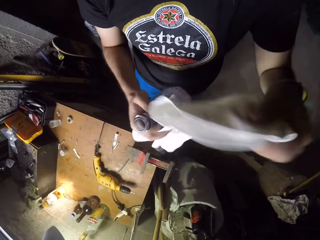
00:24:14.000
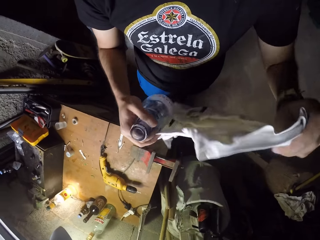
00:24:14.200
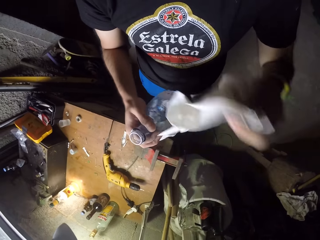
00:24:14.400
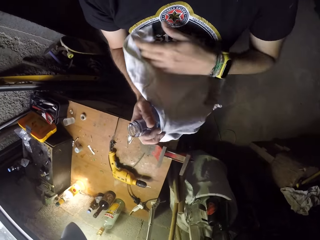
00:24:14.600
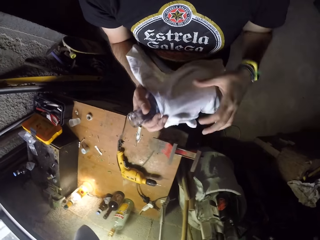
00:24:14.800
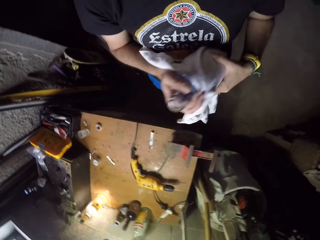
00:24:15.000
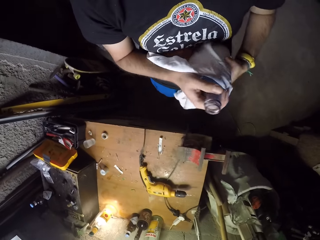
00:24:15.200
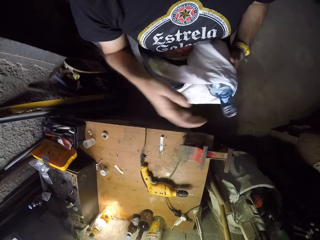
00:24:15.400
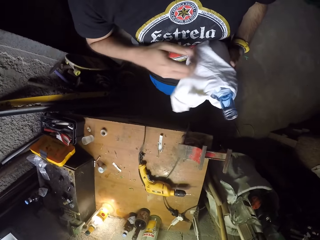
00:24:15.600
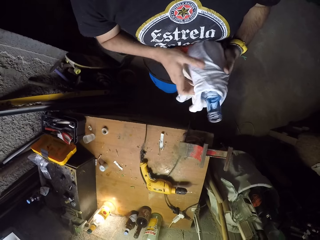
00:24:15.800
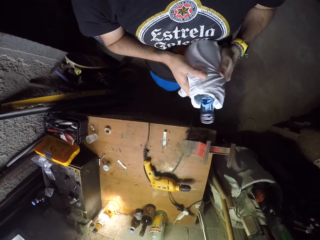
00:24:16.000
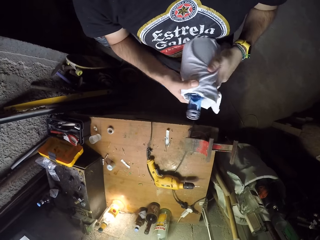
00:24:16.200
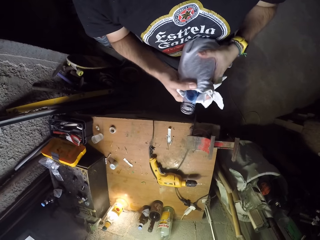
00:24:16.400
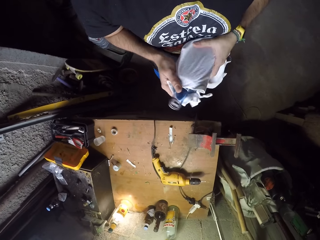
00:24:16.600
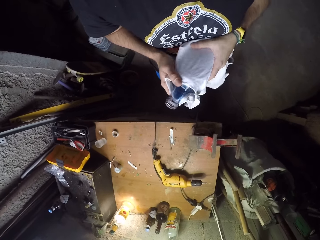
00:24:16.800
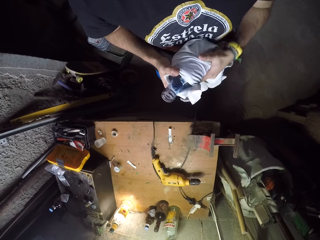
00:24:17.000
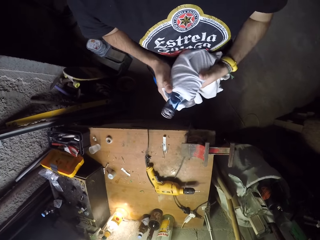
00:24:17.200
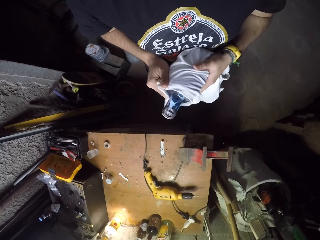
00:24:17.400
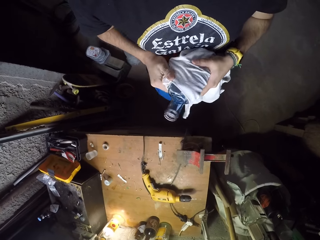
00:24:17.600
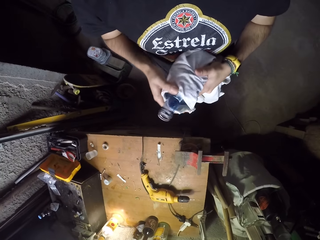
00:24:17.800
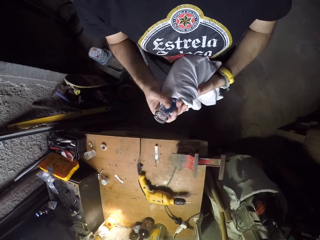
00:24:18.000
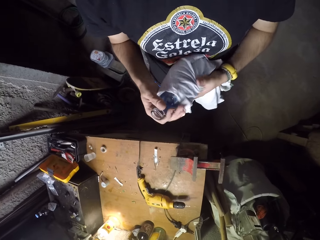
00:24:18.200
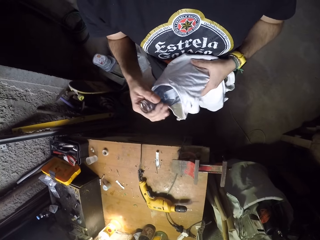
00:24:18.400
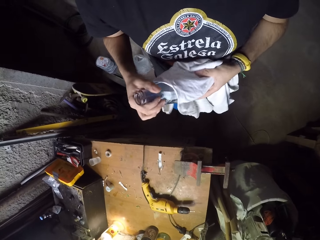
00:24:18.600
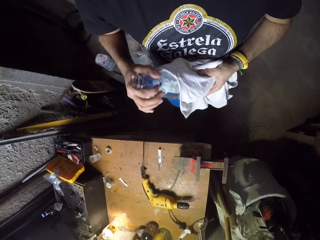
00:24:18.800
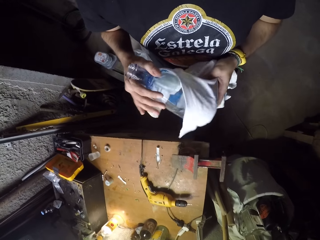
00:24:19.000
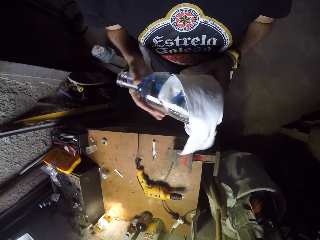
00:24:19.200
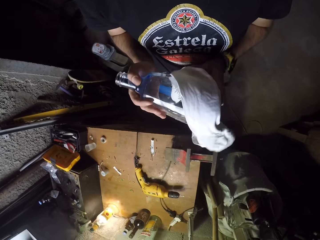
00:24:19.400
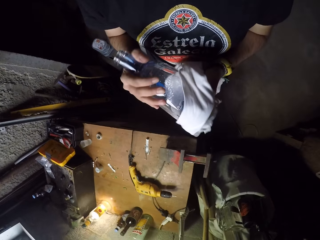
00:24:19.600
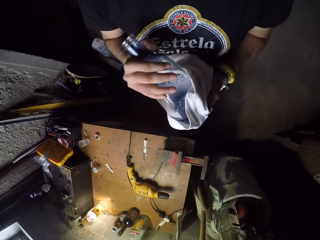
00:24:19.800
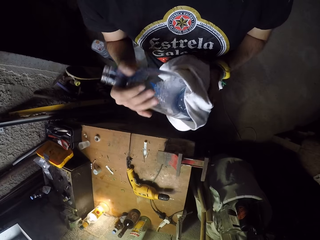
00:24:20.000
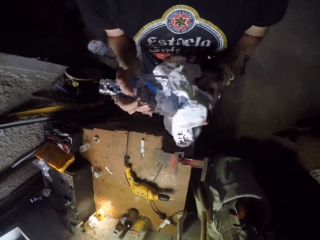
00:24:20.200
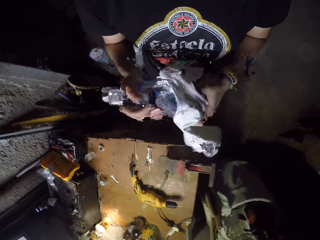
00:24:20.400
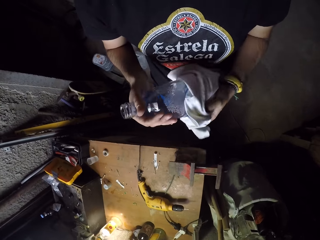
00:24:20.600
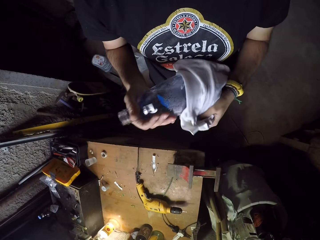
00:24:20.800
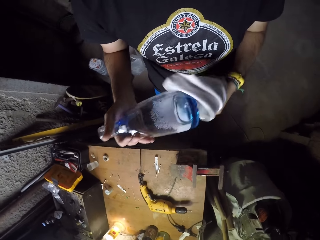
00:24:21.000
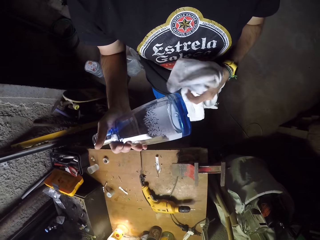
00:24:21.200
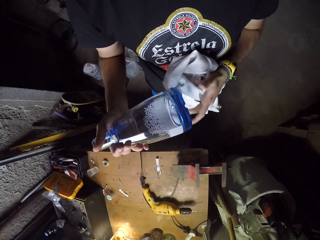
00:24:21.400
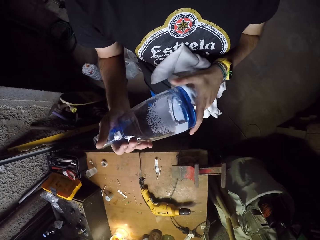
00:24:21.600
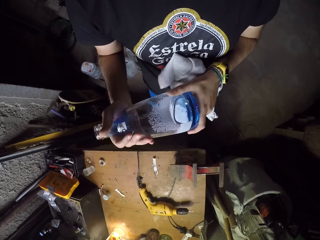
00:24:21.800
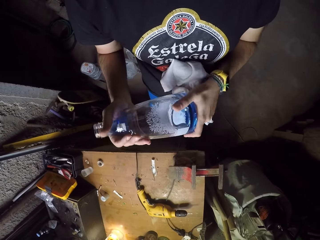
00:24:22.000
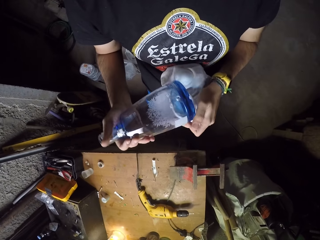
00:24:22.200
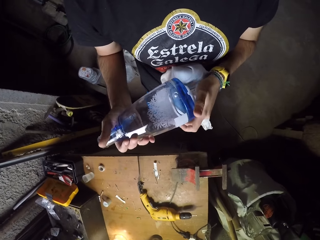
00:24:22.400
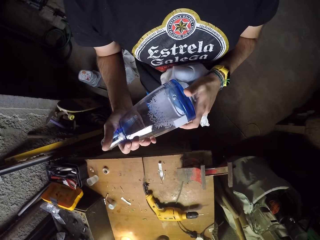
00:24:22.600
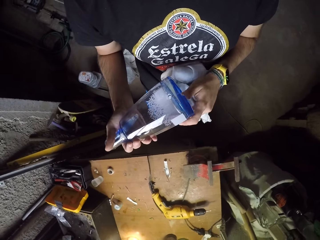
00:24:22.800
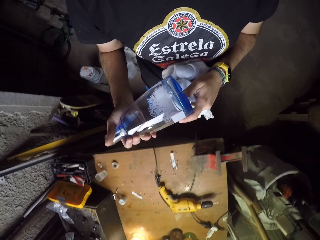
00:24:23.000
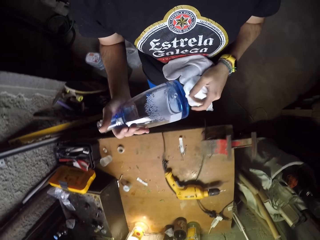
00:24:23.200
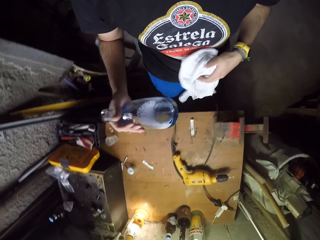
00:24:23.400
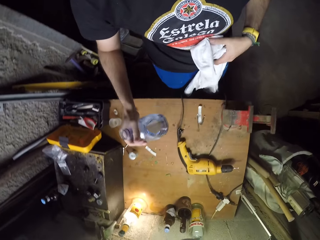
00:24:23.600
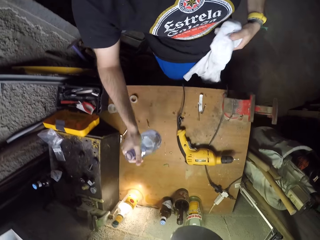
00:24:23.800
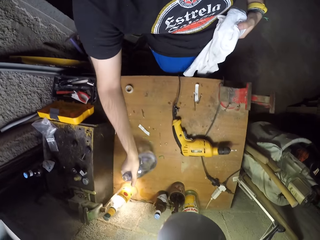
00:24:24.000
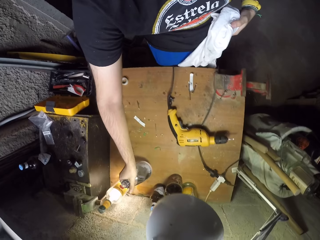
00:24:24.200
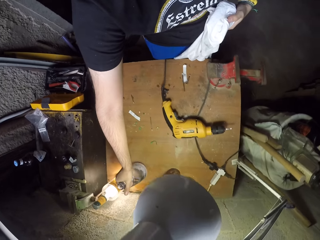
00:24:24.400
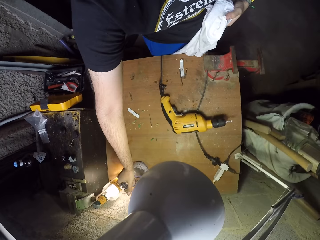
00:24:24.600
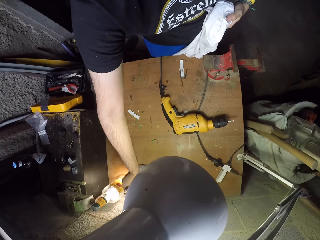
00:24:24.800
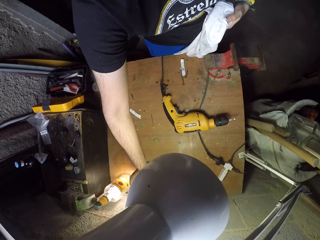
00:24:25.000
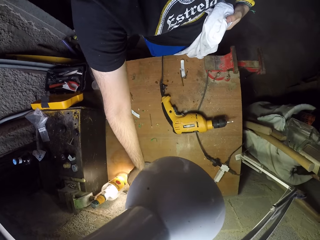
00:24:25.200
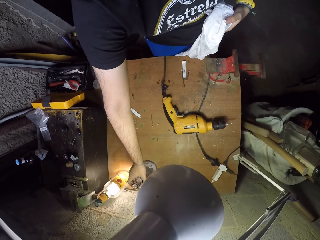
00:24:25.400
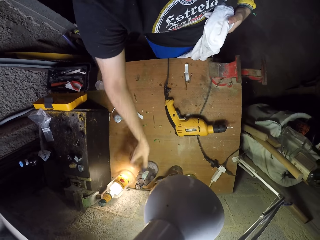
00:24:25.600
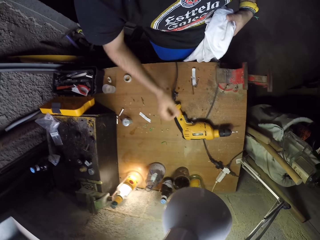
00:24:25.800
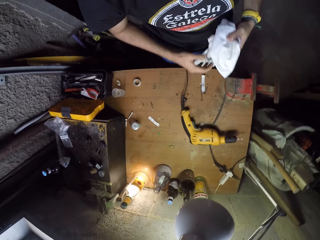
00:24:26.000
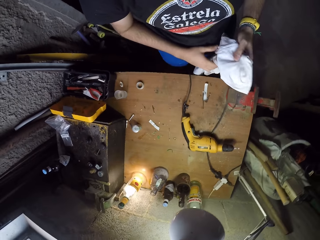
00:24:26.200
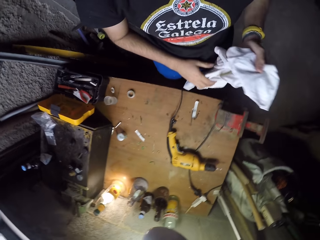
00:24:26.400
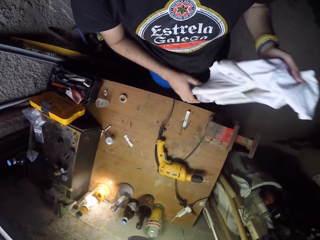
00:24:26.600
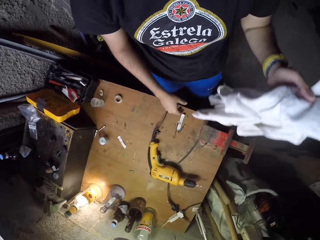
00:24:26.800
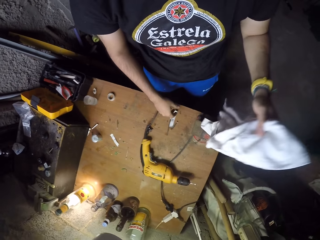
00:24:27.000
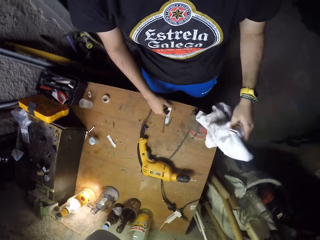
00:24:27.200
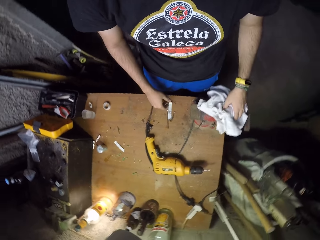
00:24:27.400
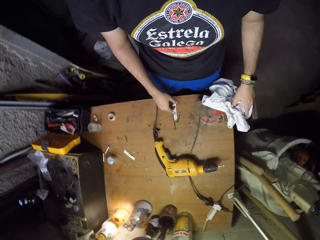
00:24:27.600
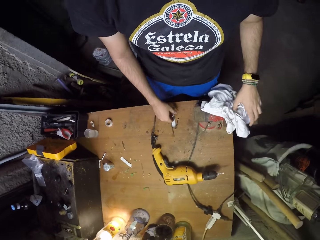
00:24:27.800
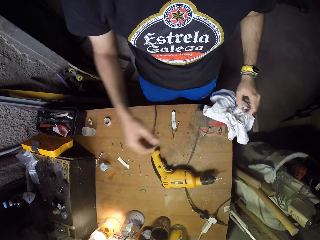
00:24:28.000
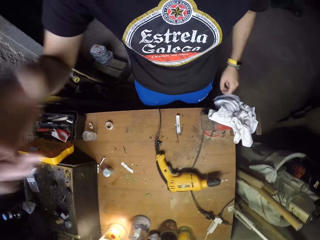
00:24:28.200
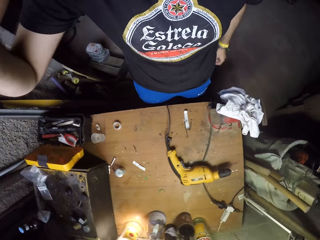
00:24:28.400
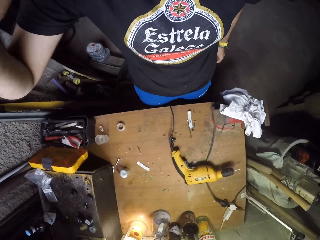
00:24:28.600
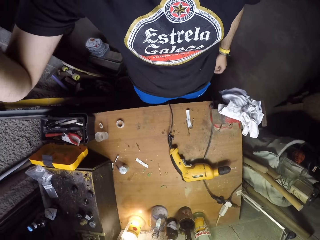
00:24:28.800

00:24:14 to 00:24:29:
The camera wearer holds the white cloth in both hands and wraps the bottle with the white cloth. He rubs the white cloth against the bottle with both hands. He rubs the glass. He places the bottle on the workbench with his right hand. He grips the white cloth with both hands. He drops the white cloth on the workbench with his left hand. He lifts his right hand to his head.
